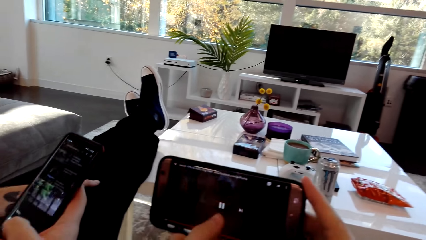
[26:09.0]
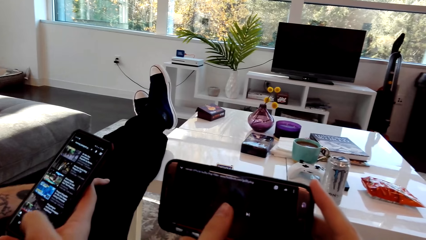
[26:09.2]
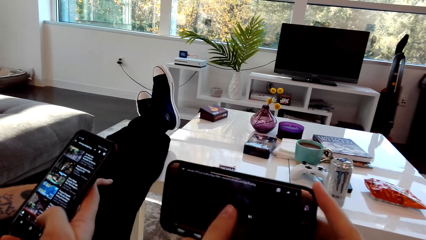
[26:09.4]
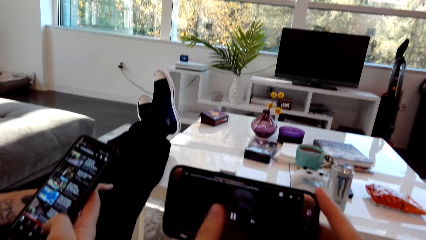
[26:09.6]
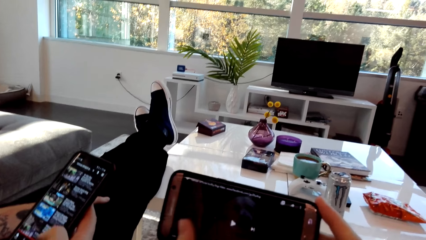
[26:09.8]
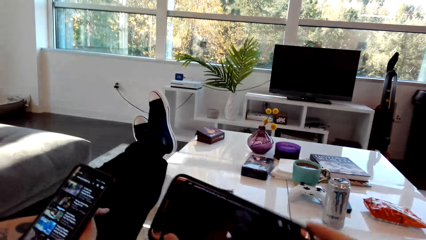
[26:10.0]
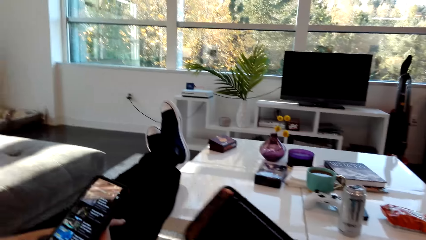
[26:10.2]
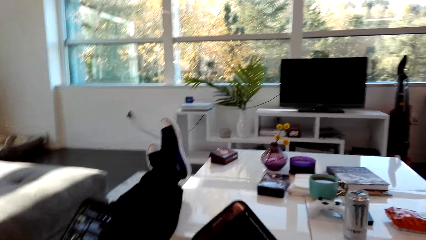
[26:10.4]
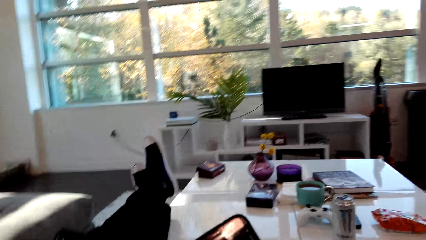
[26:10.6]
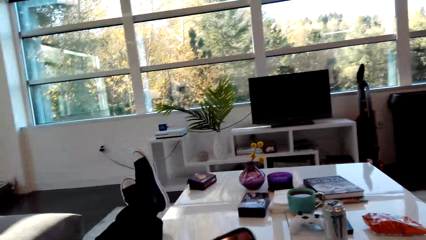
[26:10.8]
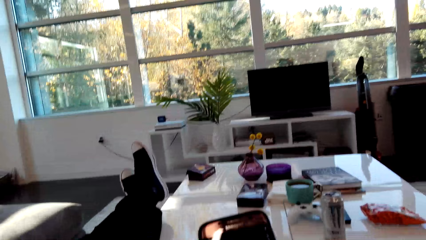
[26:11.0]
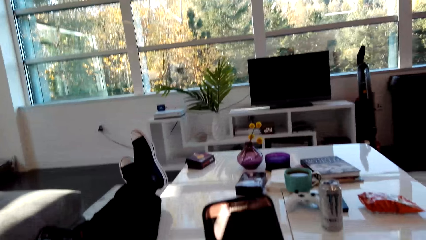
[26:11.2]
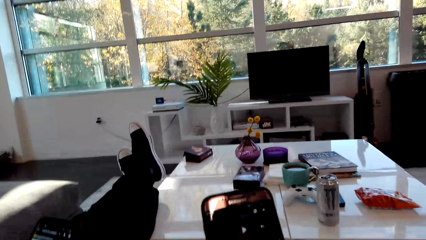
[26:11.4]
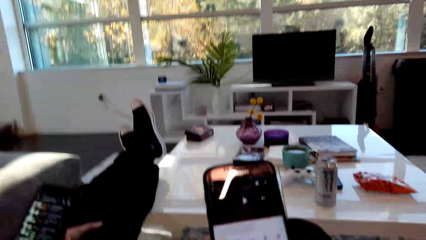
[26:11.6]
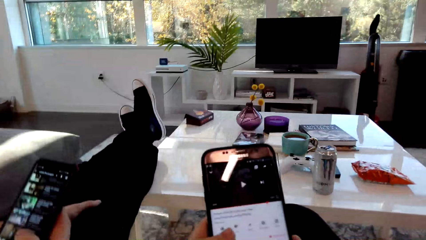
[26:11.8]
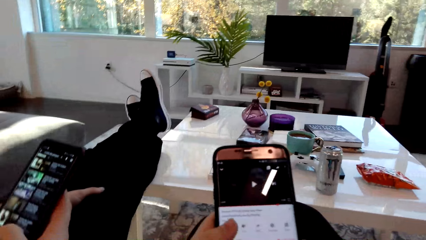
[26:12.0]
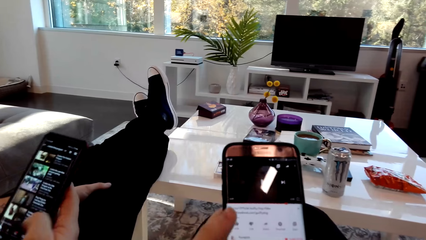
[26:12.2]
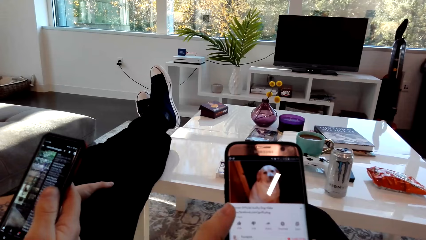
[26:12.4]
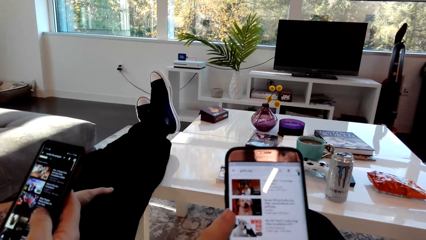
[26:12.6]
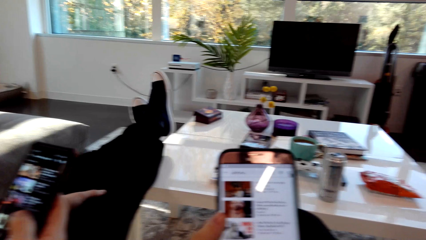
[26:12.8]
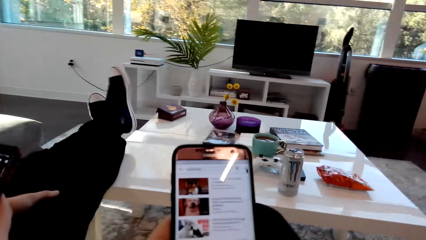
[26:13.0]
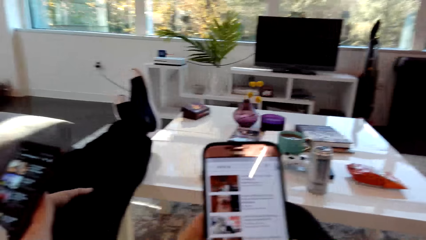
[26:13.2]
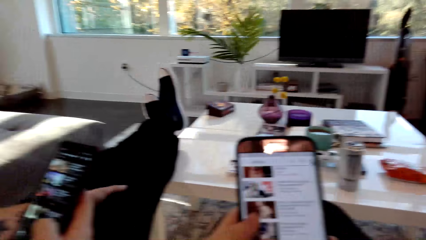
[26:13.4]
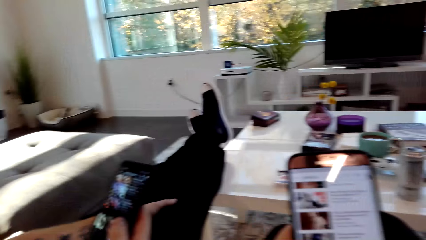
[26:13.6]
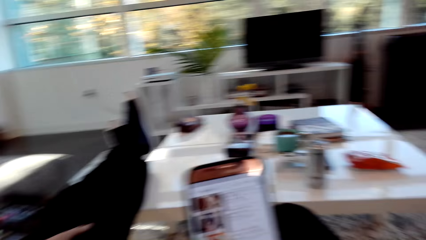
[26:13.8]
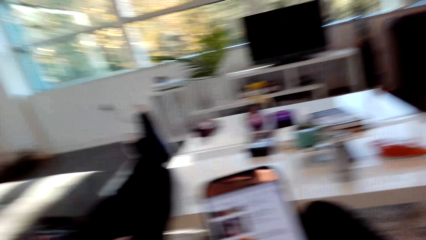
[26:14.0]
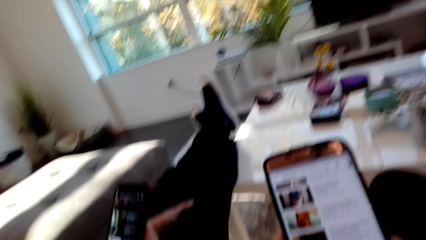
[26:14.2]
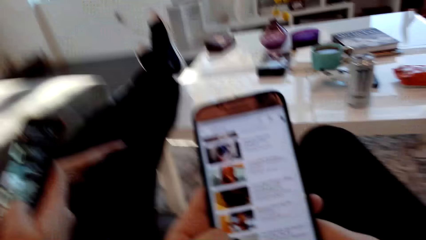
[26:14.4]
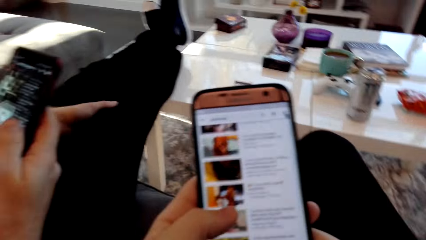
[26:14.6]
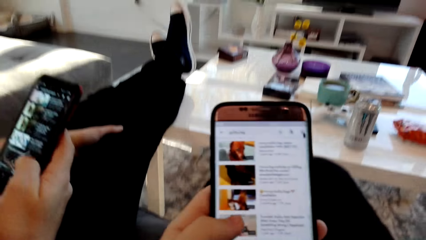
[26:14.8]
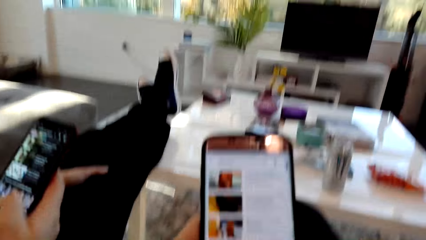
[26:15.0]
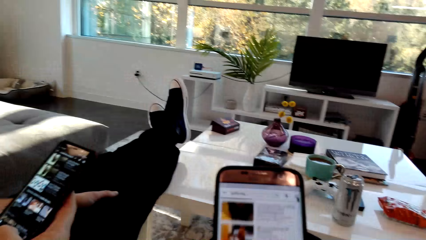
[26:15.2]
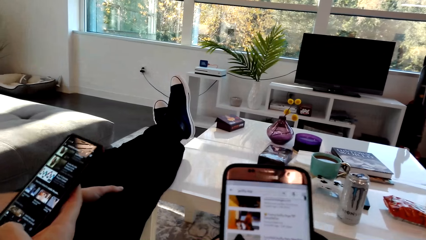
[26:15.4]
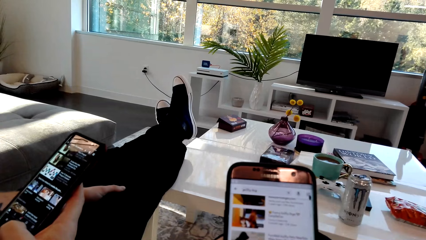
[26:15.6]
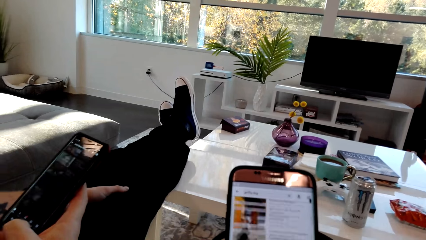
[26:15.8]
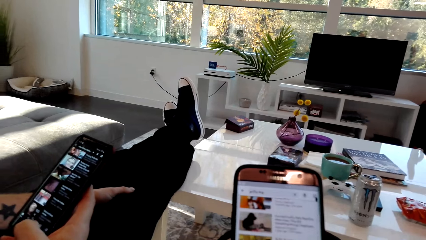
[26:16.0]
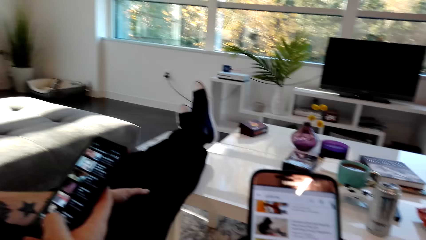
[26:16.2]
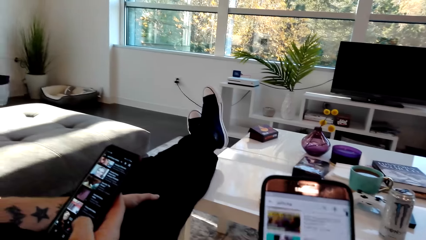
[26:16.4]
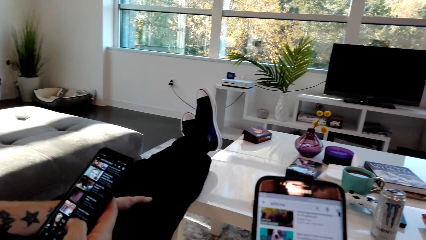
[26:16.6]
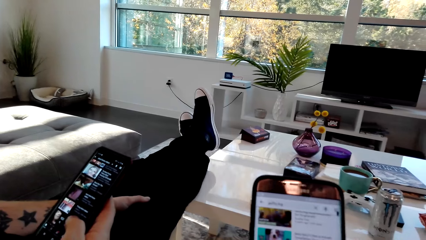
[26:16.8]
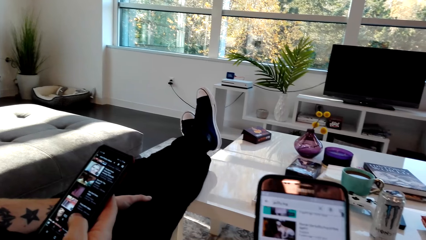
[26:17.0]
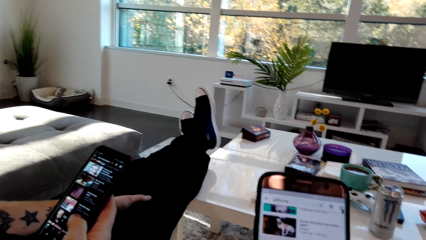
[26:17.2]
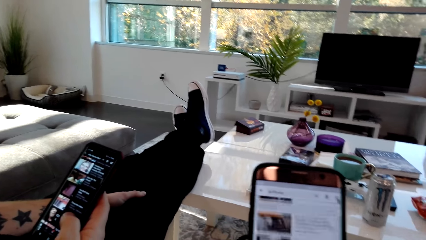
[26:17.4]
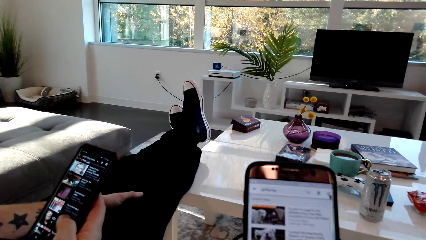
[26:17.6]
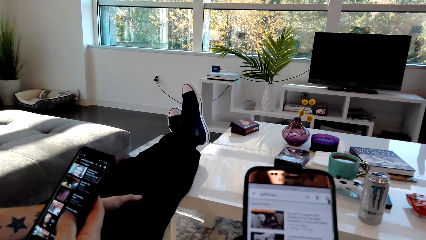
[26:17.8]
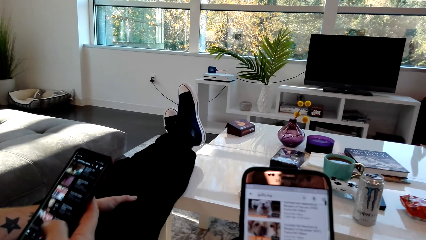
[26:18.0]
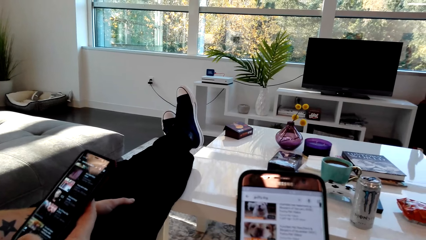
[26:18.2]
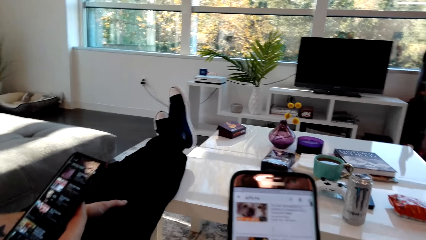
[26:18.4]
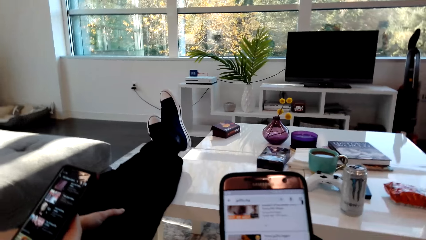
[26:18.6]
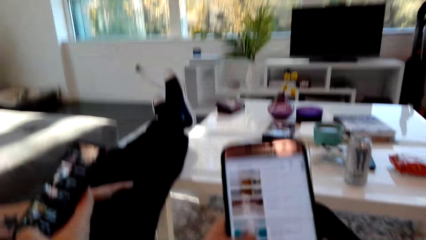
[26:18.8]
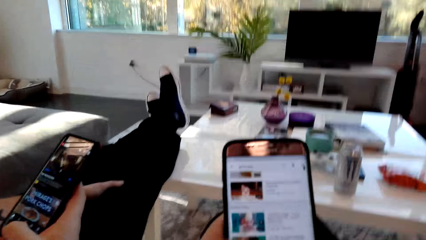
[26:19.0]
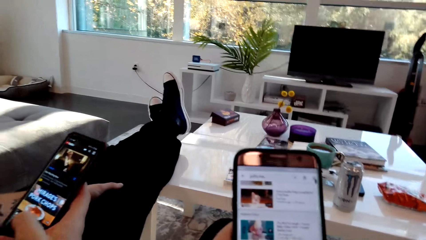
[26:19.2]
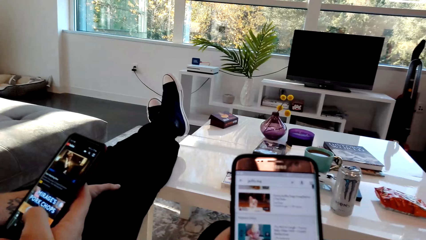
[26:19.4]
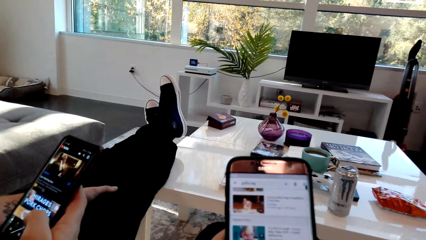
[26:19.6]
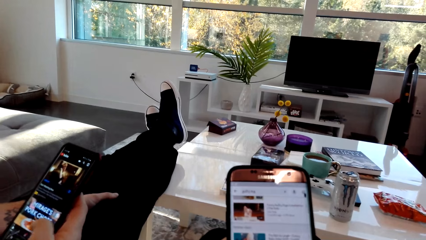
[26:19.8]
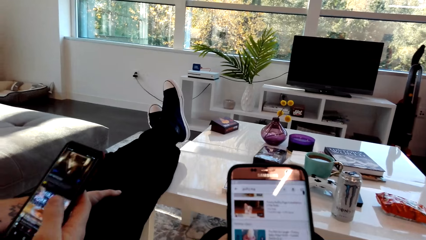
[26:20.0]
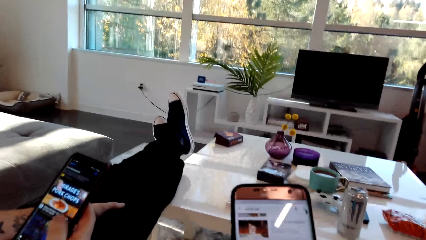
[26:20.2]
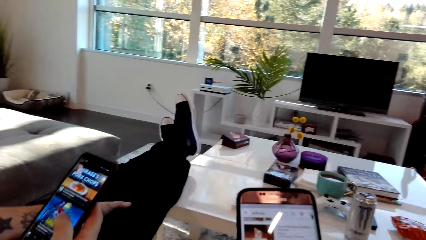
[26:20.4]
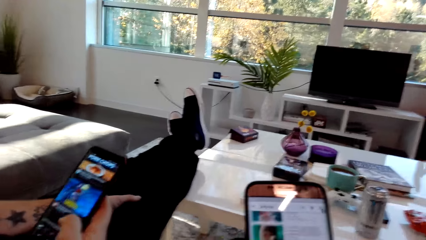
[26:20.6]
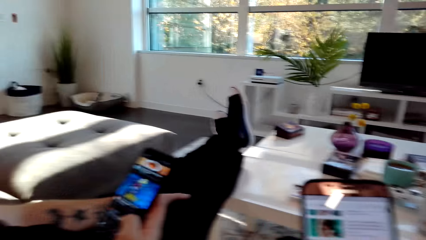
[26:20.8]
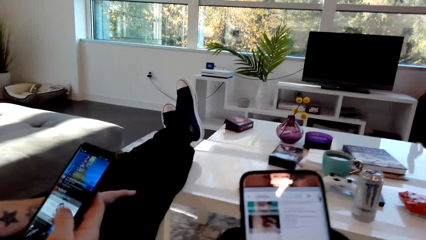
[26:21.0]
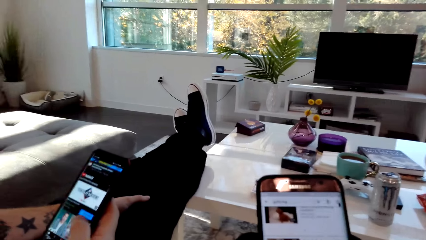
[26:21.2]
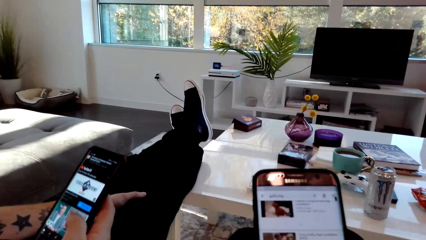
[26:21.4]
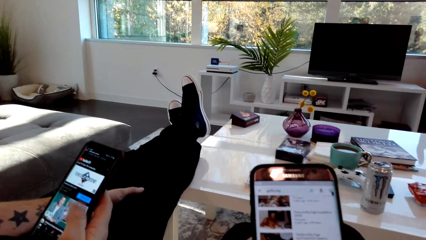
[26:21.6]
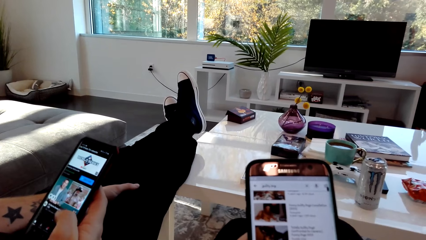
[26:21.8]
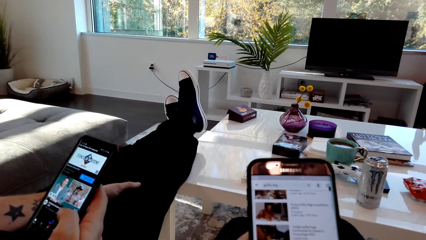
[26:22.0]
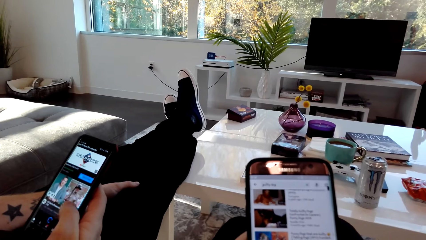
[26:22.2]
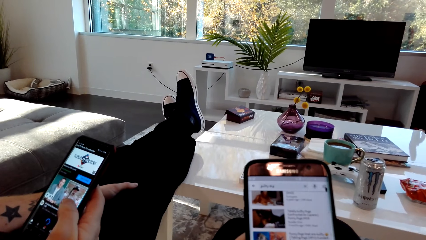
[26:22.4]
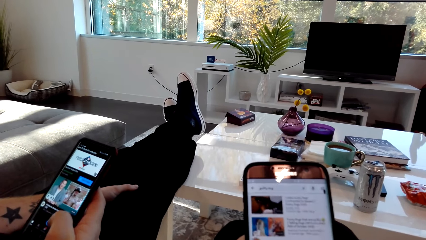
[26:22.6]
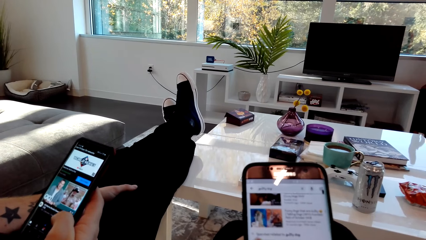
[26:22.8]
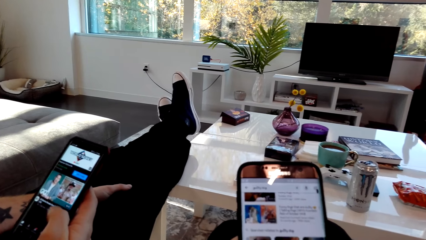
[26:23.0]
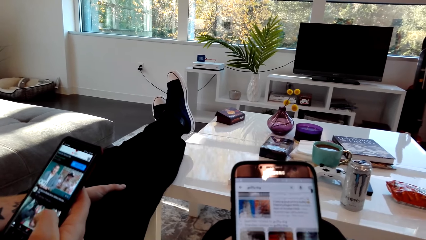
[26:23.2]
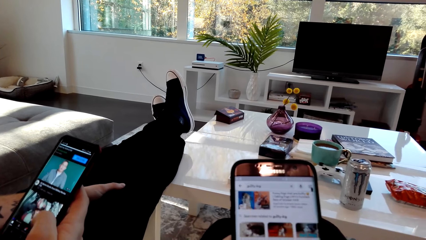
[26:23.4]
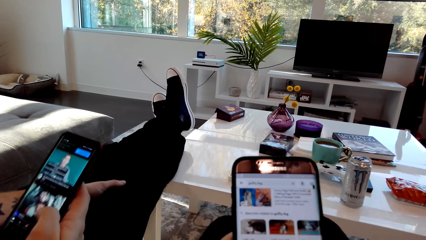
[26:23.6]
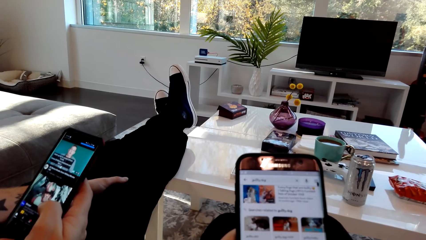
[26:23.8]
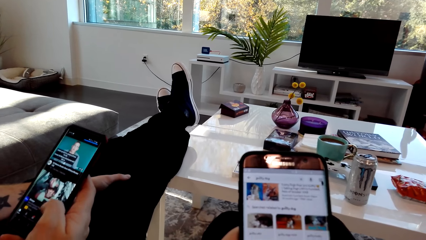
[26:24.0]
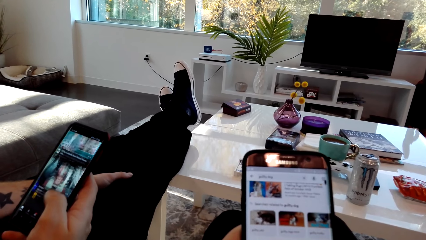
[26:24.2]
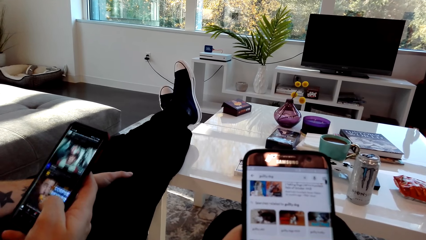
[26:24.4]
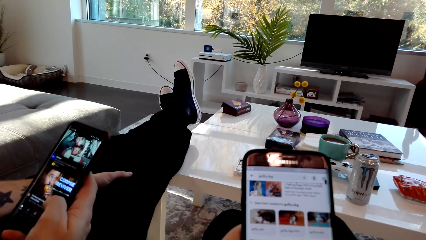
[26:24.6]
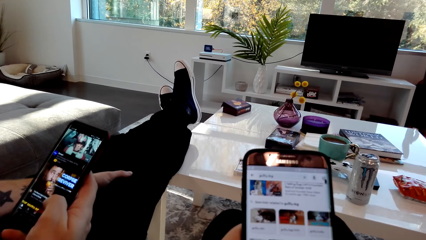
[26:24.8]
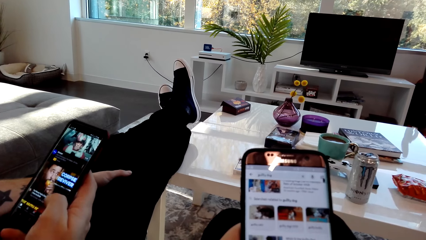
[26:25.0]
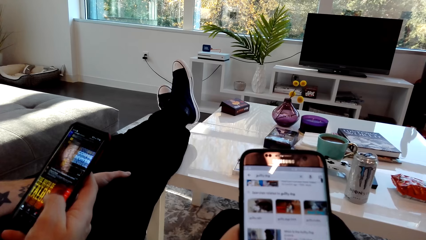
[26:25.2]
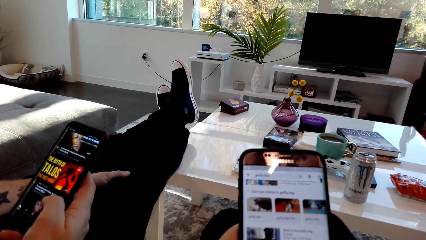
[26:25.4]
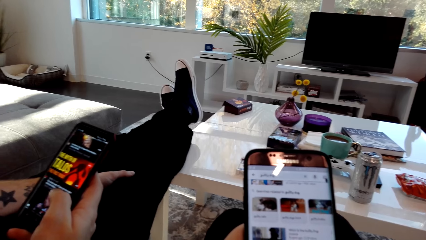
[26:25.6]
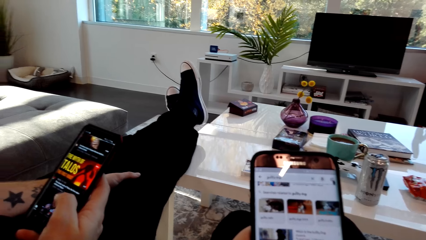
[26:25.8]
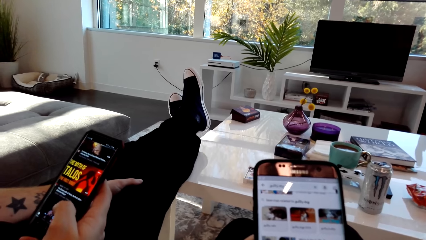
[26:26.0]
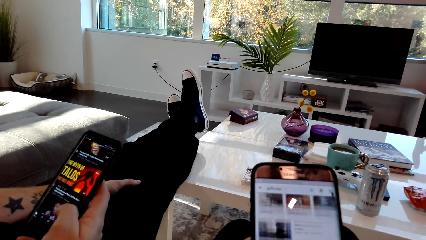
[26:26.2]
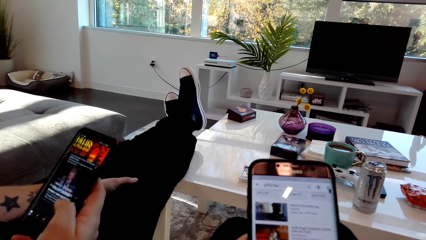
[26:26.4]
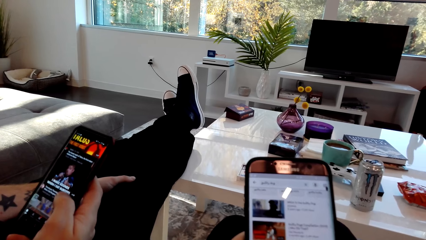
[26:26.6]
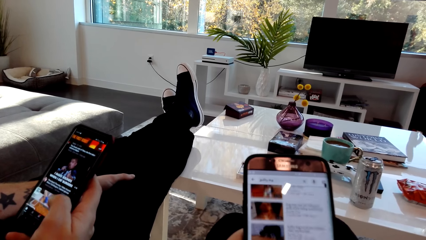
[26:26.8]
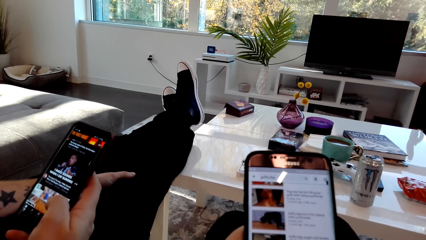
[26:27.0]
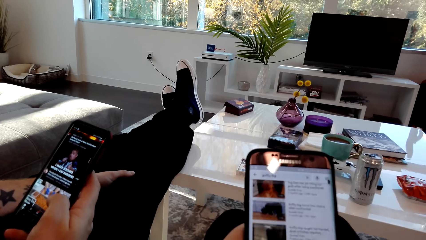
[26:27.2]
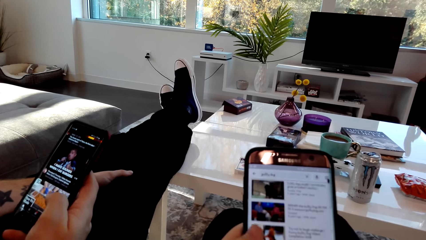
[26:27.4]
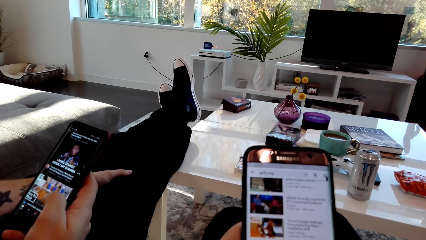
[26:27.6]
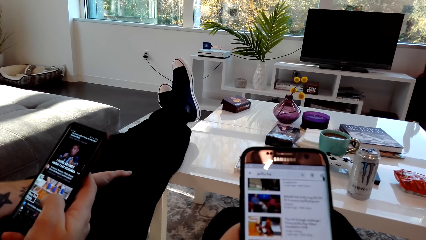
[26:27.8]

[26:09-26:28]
The camera wearer operates a phone. A person dialogs with the camera wearer. The camera wearer dialogs with the person. They scrawl at the phone.
